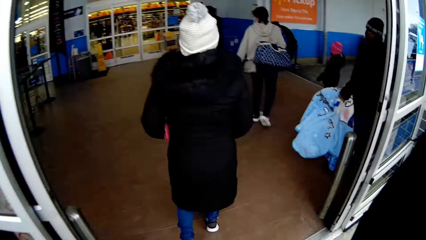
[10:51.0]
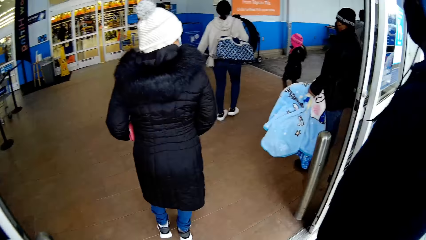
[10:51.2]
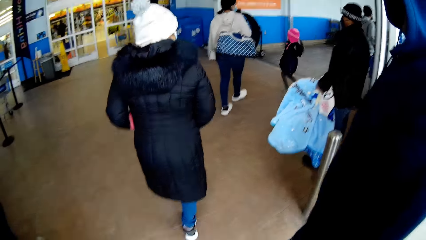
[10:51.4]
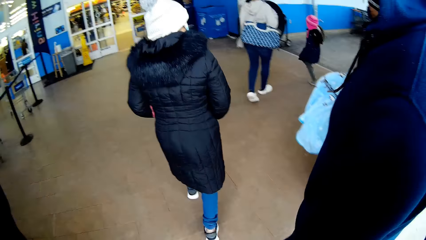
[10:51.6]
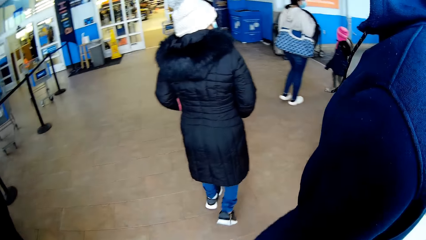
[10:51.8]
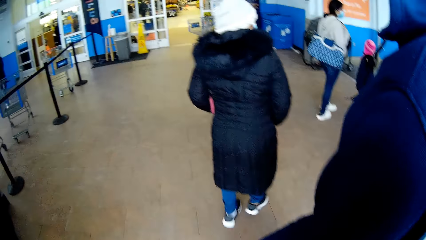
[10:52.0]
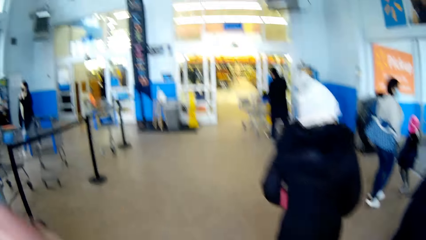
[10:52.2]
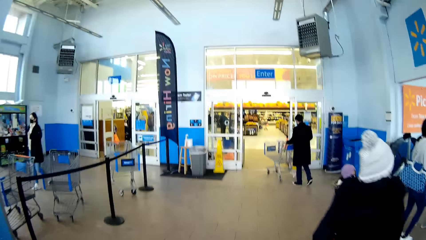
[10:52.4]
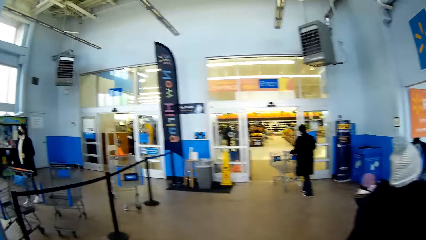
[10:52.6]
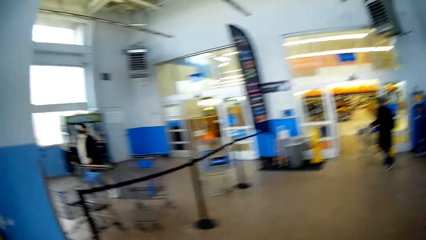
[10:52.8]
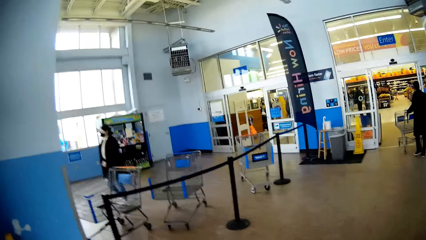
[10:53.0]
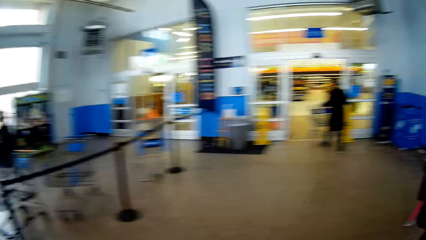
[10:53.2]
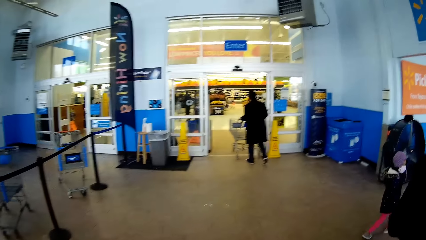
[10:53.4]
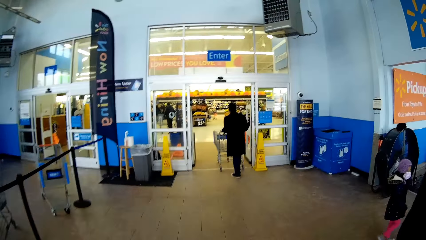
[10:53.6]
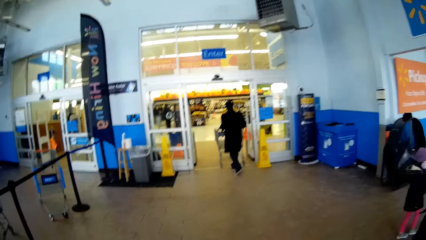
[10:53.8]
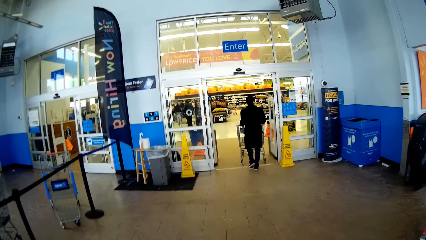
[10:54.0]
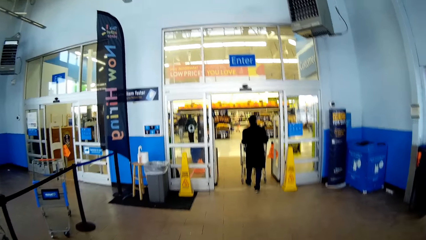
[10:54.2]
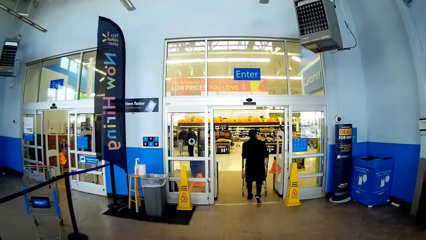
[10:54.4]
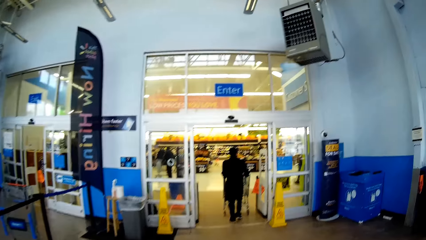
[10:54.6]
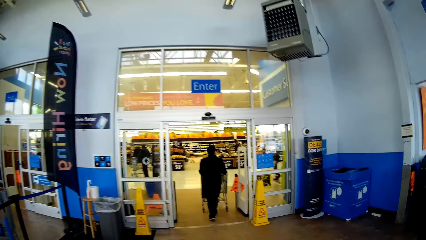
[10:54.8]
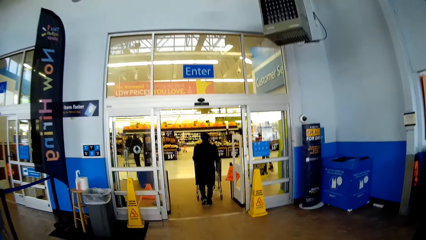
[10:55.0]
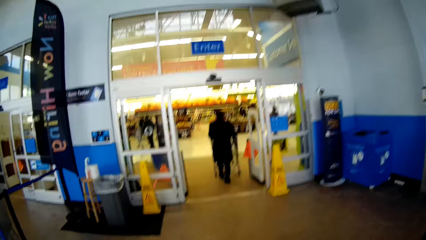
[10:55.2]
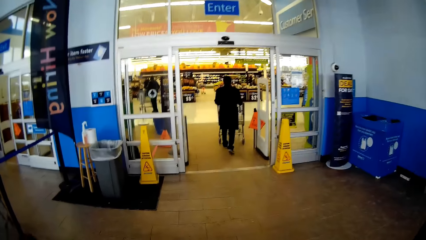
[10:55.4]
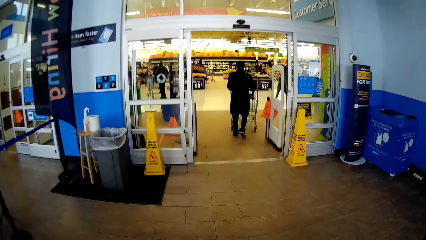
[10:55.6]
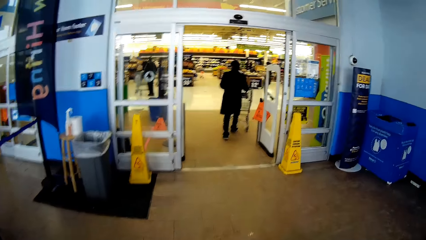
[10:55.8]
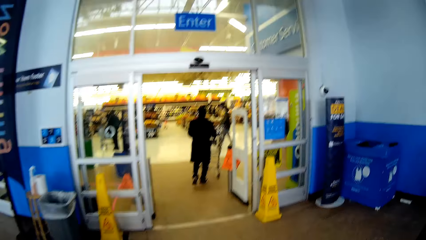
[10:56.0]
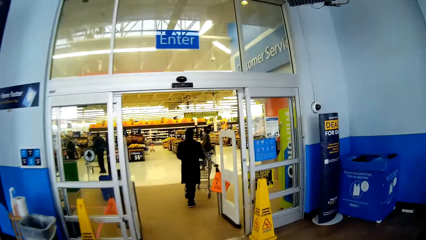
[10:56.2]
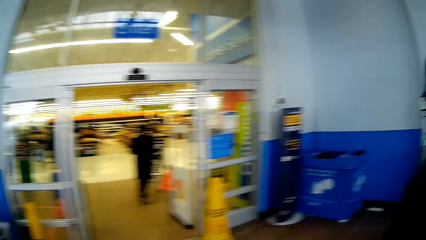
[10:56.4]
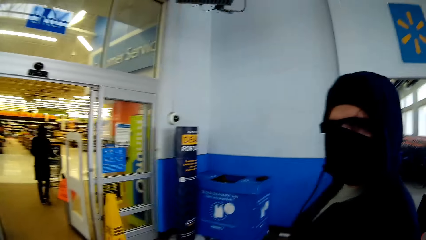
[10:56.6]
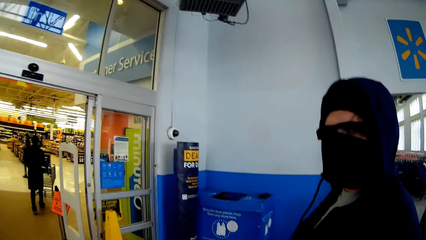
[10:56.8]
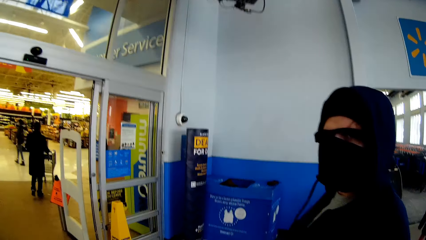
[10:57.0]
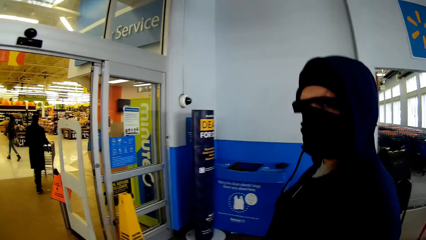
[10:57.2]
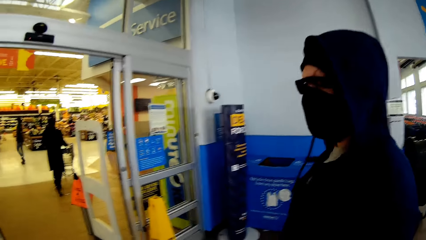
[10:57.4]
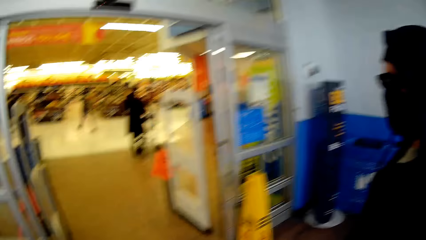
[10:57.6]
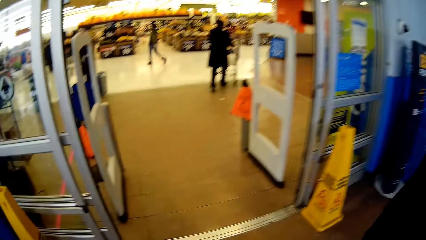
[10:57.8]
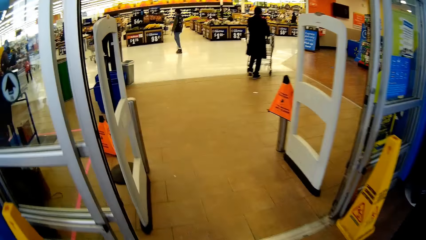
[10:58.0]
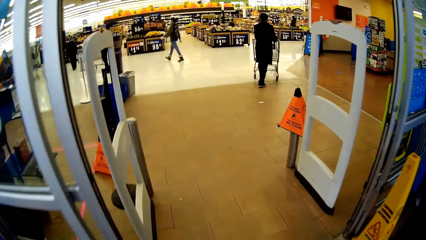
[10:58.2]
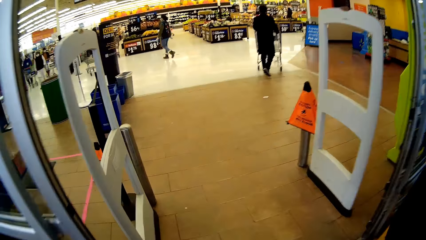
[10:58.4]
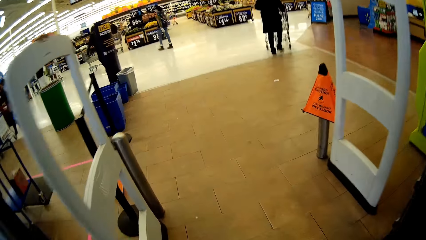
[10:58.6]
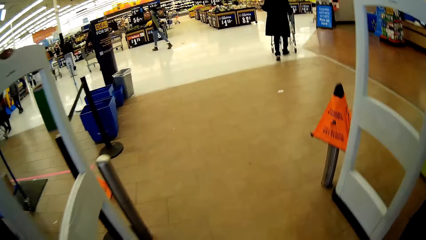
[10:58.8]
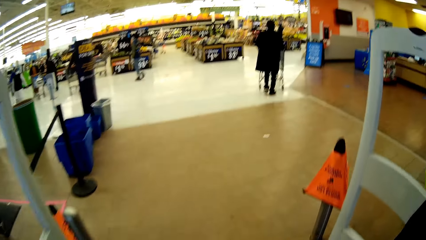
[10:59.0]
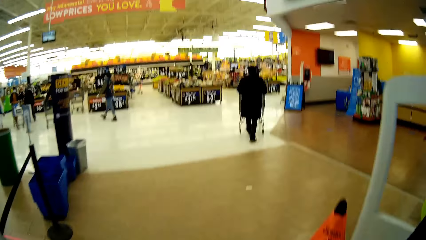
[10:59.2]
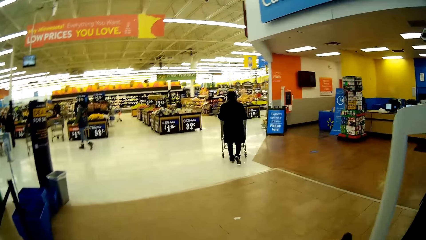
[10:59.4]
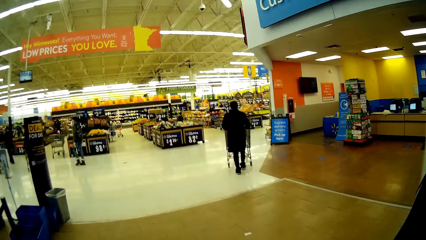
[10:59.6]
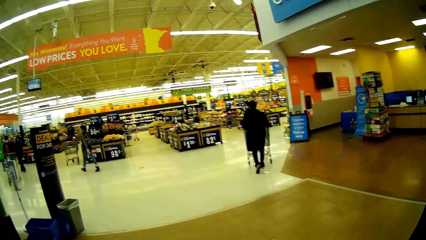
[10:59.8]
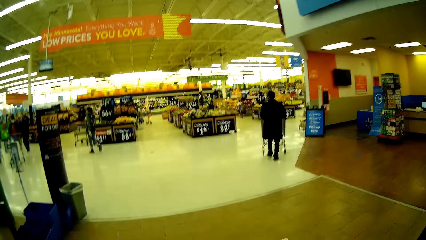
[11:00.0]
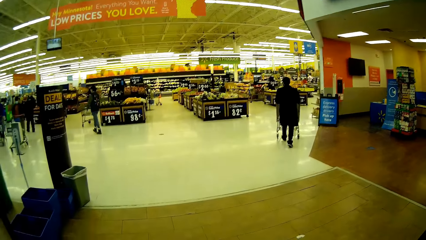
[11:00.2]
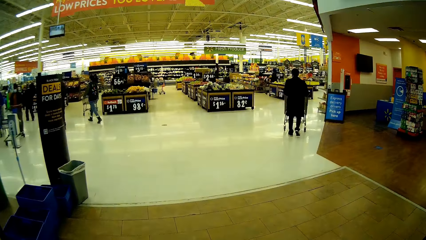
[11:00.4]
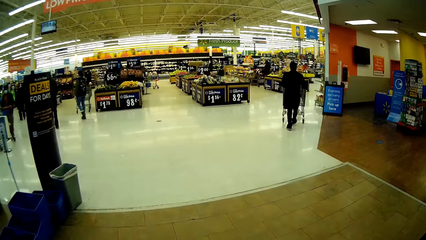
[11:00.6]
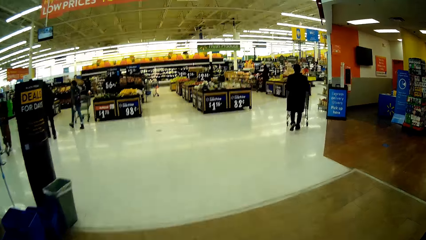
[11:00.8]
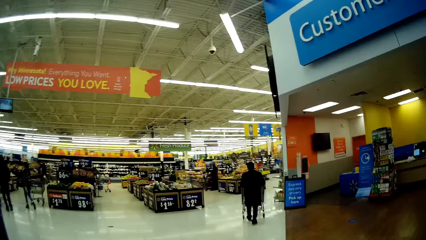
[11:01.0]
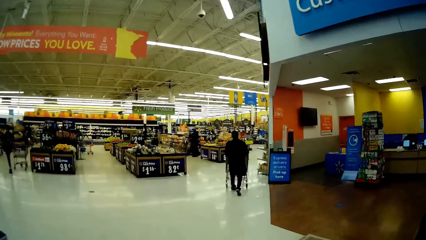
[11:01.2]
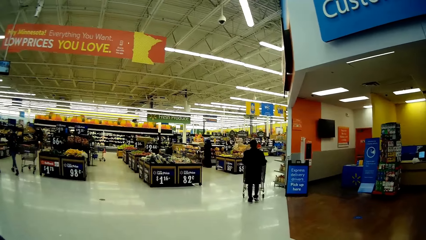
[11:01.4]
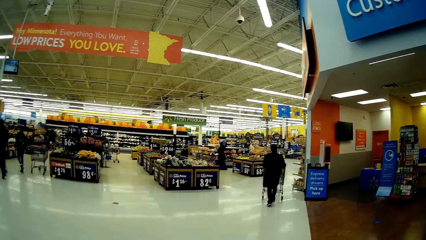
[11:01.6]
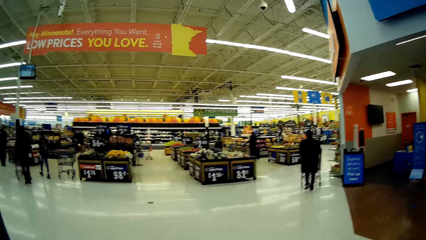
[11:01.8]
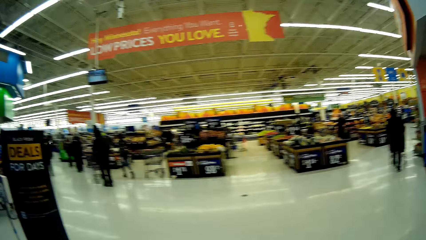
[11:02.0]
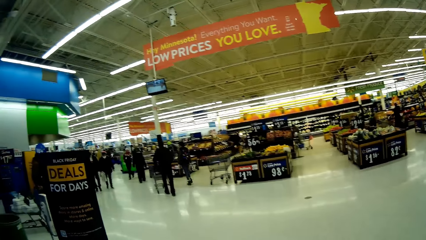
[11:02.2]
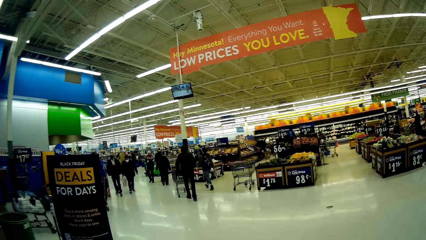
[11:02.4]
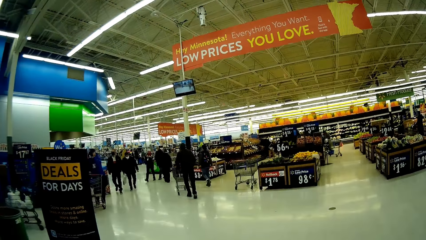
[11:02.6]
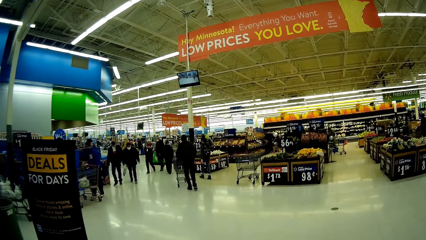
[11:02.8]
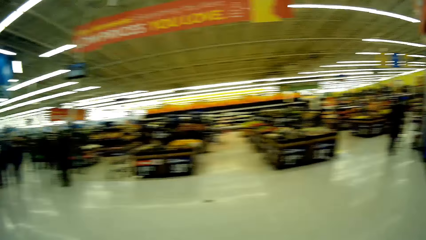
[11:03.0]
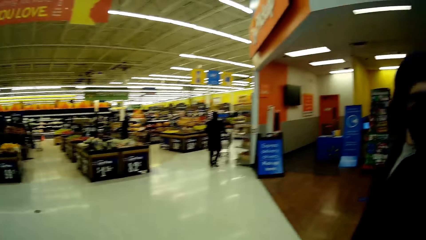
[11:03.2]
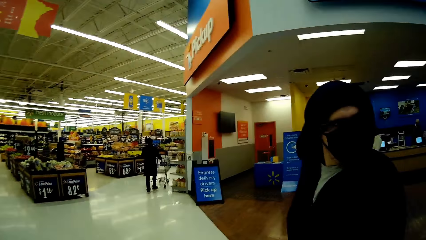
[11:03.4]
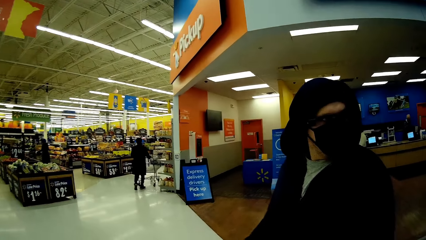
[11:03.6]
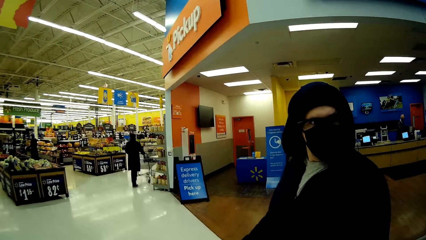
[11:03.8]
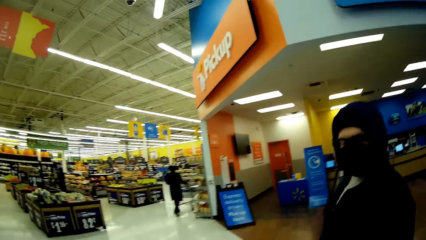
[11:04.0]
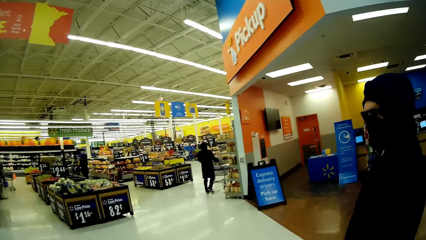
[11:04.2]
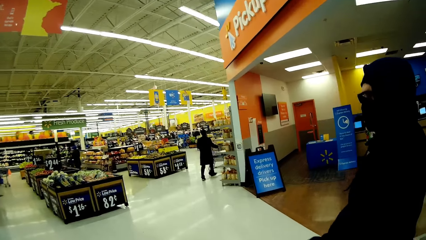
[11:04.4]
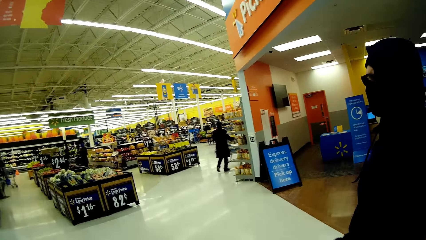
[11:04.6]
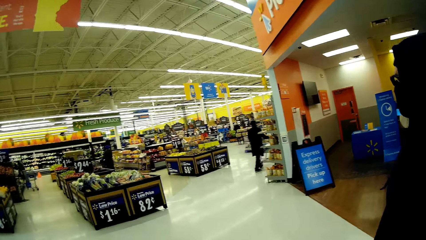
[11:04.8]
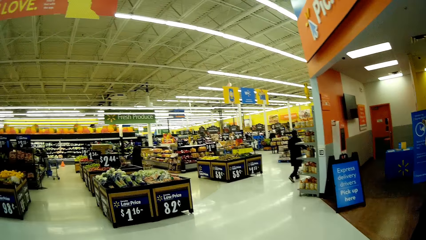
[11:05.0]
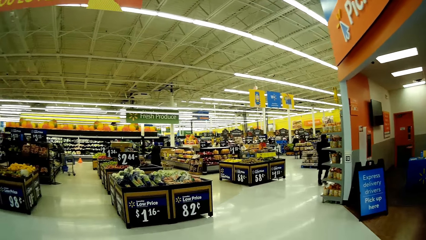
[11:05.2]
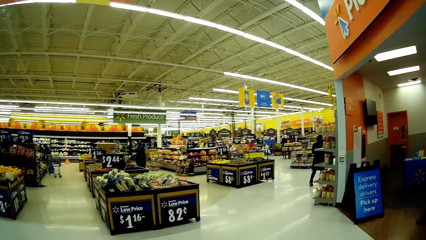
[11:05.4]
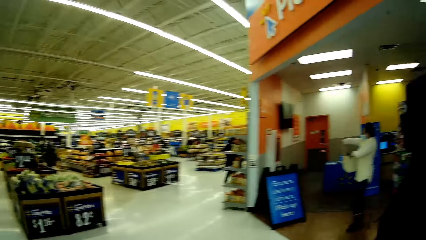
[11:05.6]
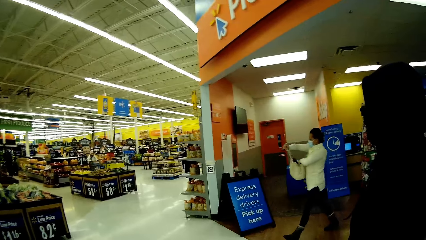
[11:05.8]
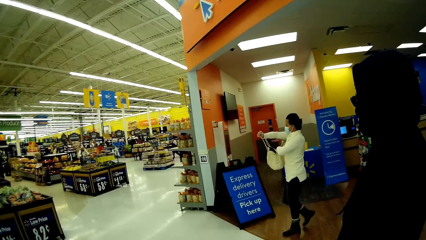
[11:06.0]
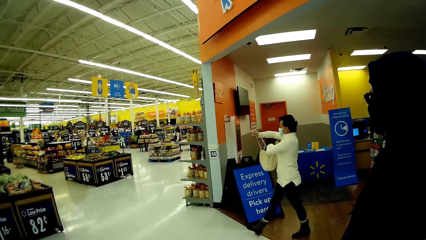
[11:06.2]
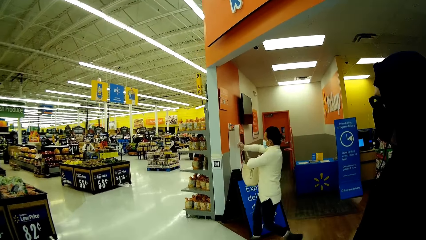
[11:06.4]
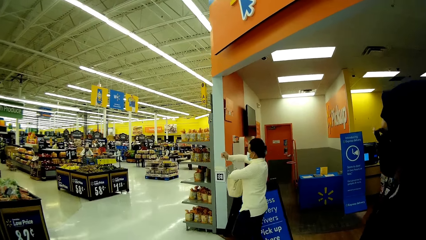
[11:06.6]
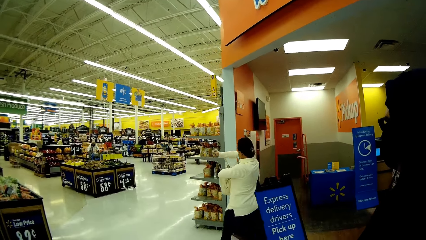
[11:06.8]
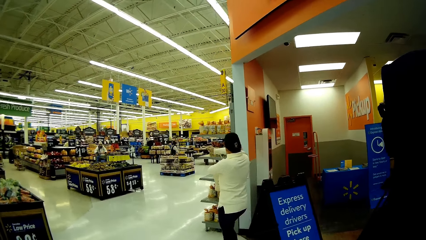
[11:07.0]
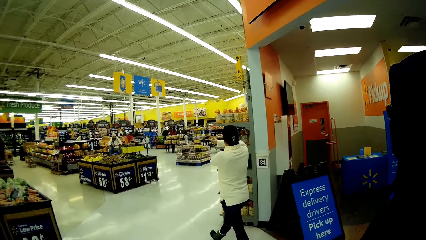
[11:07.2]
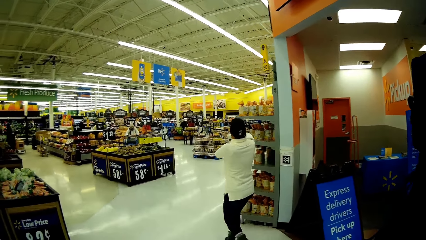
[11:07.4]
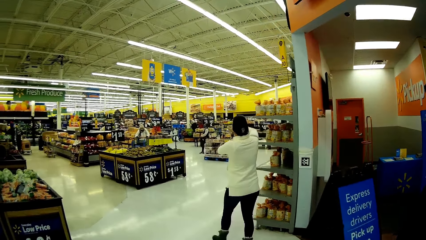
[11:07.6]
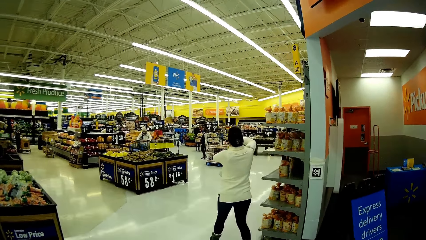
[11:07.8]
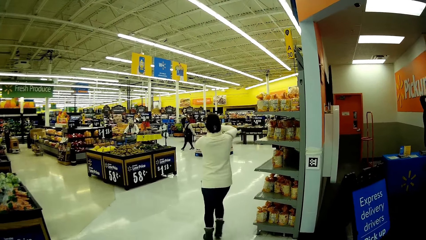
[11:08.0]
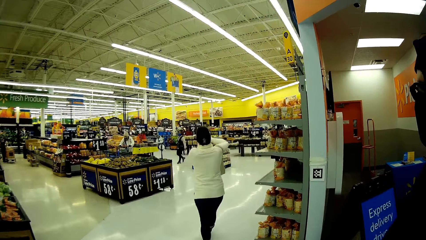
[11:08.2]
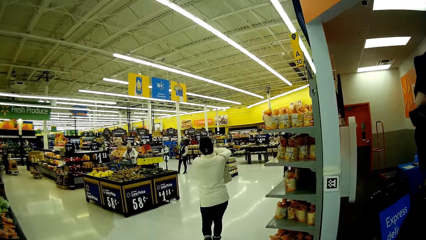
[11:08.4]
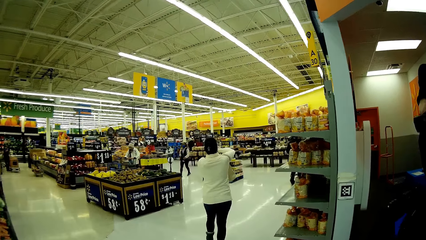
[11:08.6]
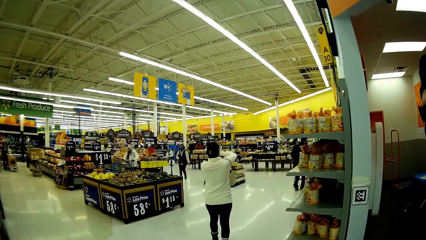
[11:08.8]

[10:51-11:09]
The camera wearer walks inside the mall or supermarket with a man. They look around. They walk in the supermarket. They converse with the man. They enter with the man in the supermarket. They talk with the man. They look around. They converse with the man. They walk in the supermarket.
